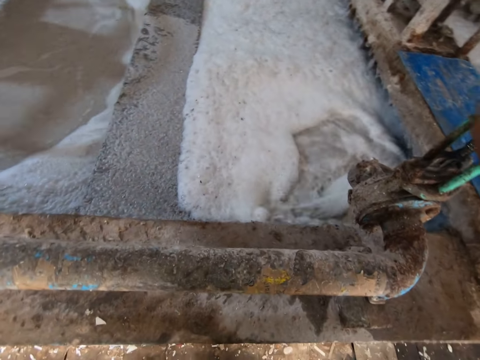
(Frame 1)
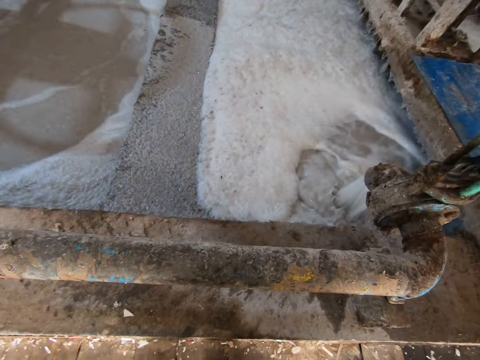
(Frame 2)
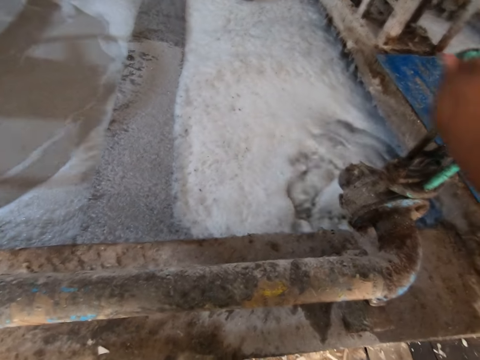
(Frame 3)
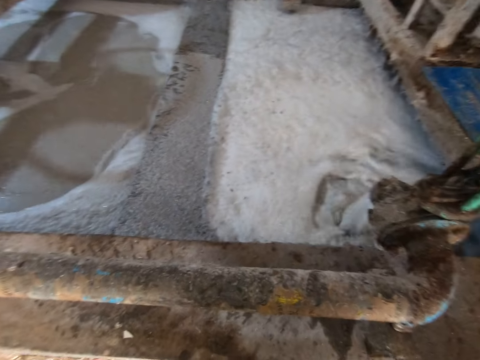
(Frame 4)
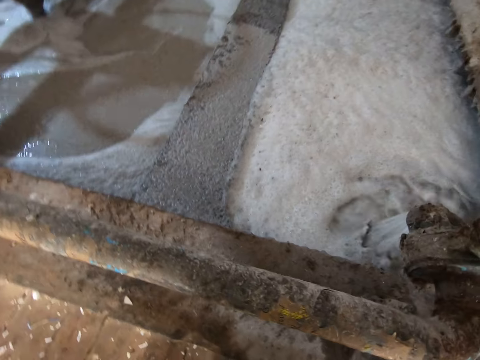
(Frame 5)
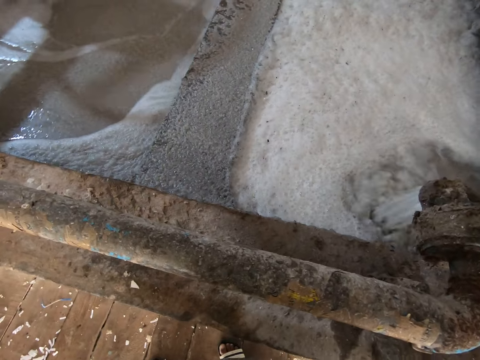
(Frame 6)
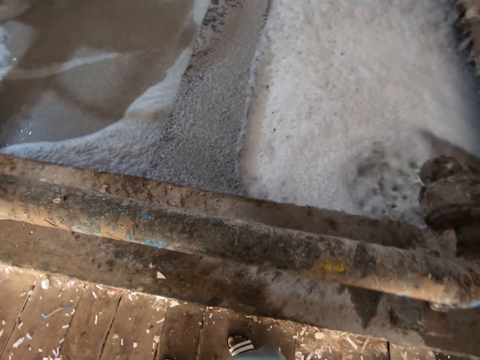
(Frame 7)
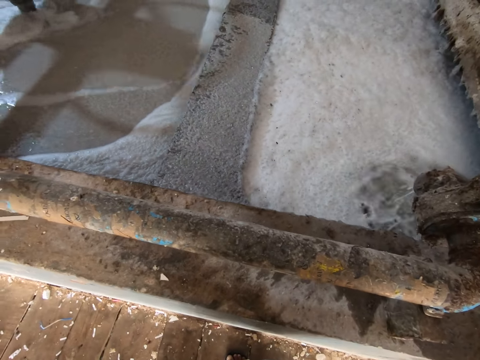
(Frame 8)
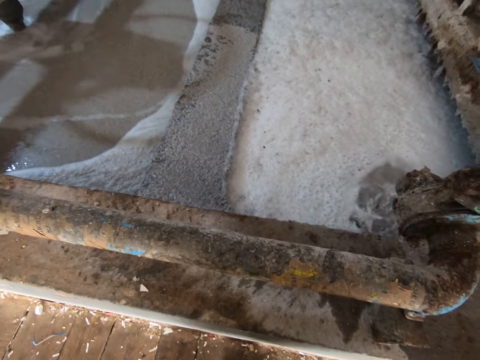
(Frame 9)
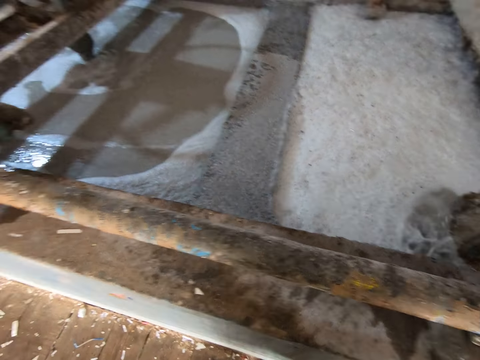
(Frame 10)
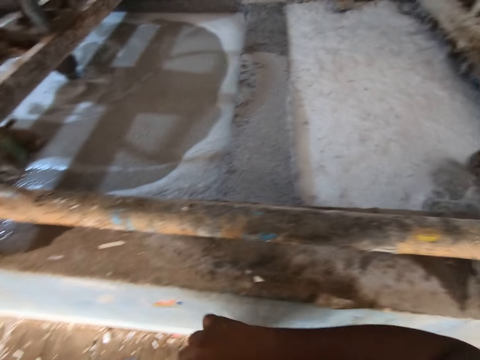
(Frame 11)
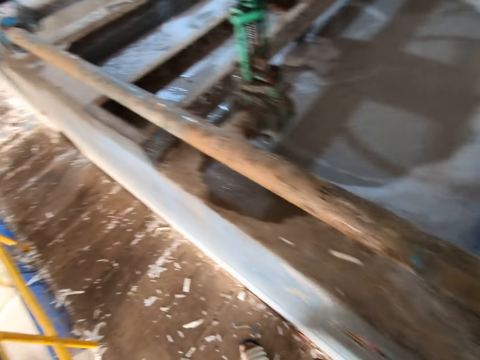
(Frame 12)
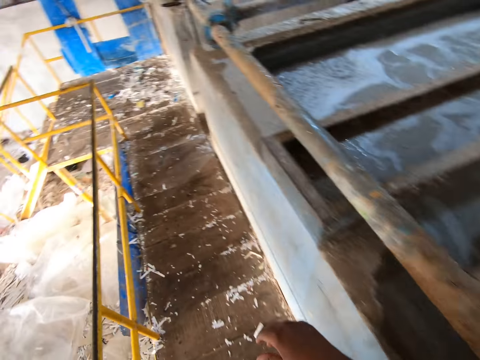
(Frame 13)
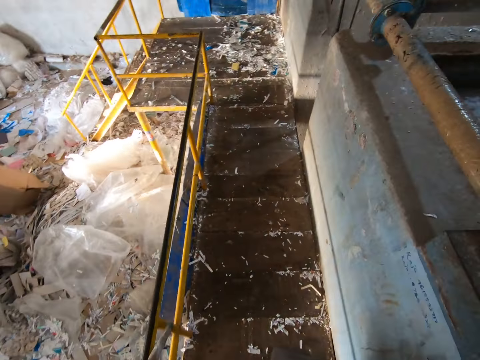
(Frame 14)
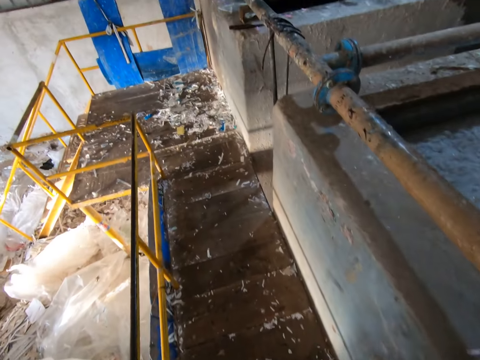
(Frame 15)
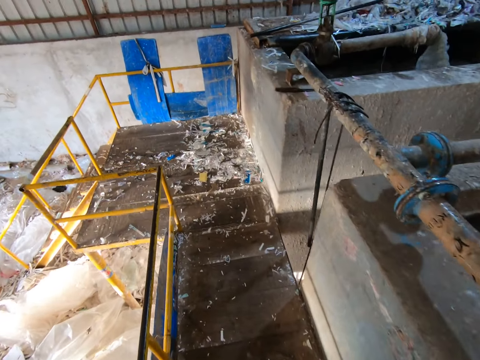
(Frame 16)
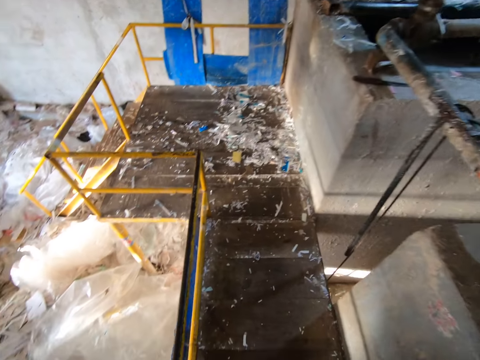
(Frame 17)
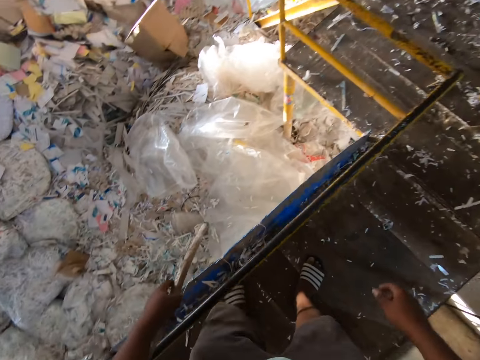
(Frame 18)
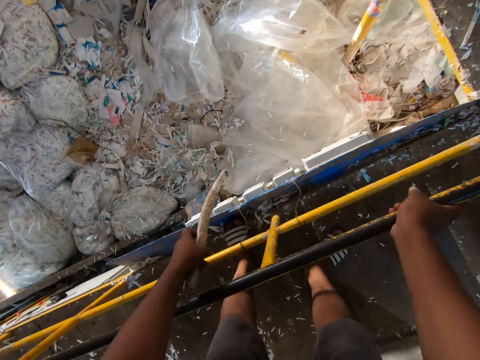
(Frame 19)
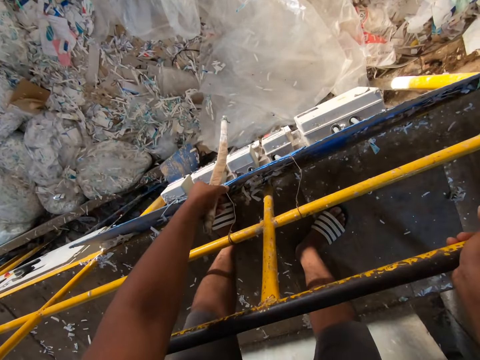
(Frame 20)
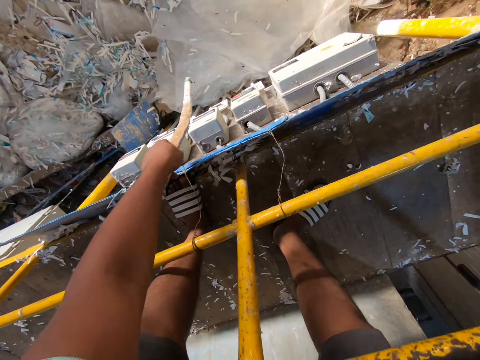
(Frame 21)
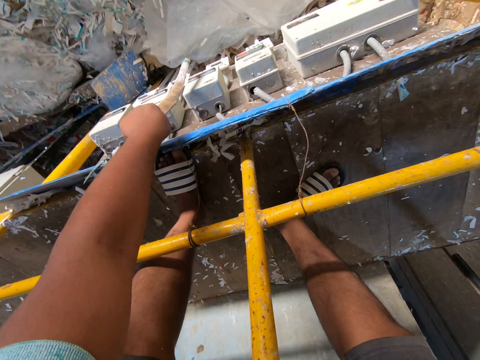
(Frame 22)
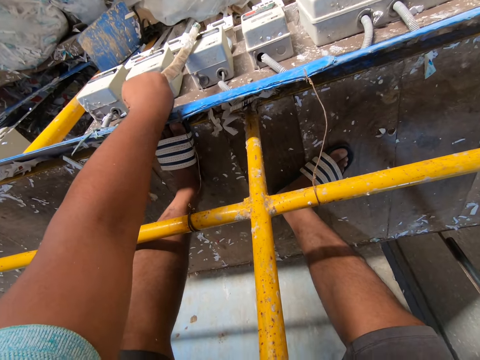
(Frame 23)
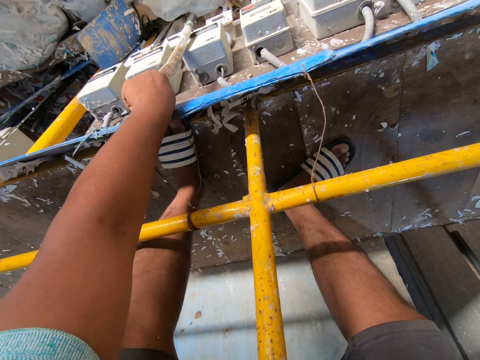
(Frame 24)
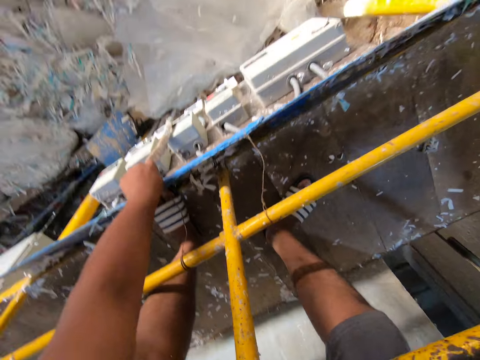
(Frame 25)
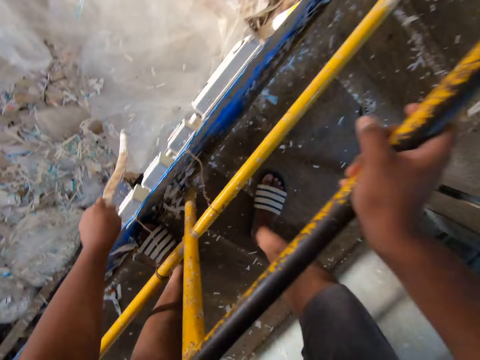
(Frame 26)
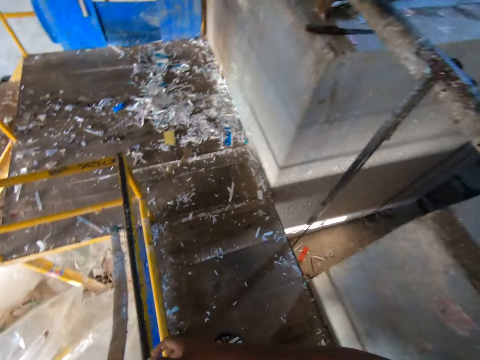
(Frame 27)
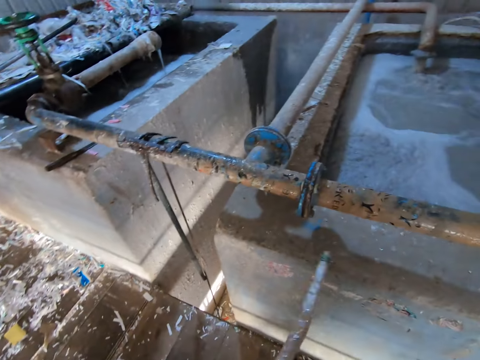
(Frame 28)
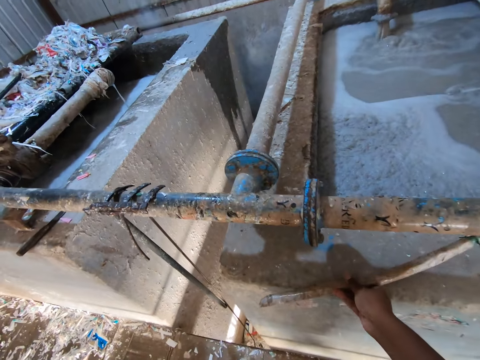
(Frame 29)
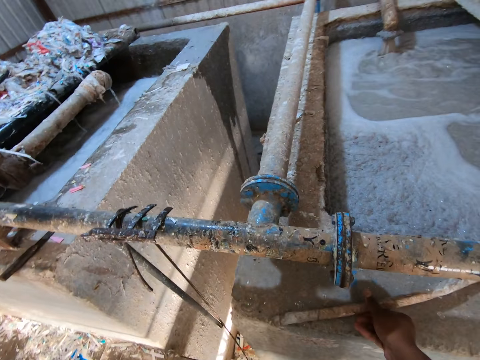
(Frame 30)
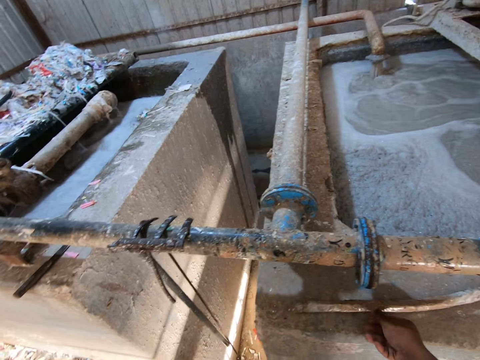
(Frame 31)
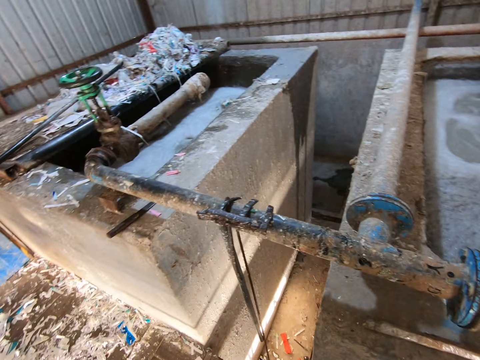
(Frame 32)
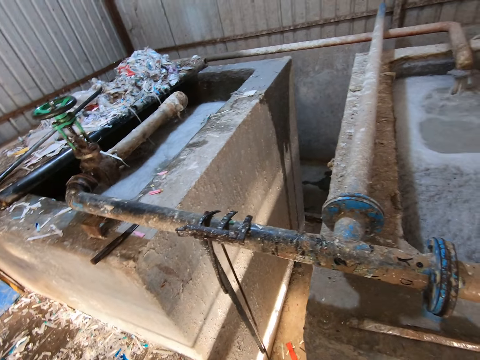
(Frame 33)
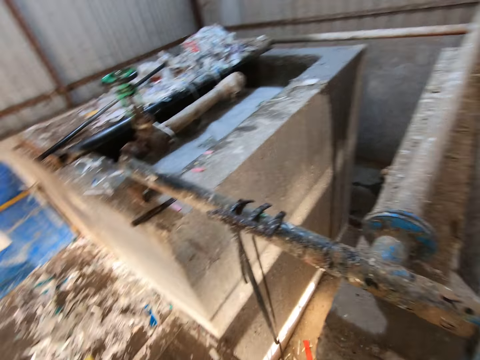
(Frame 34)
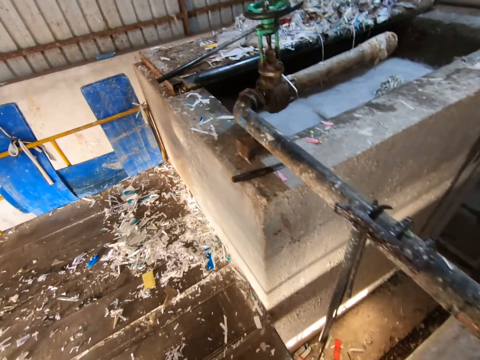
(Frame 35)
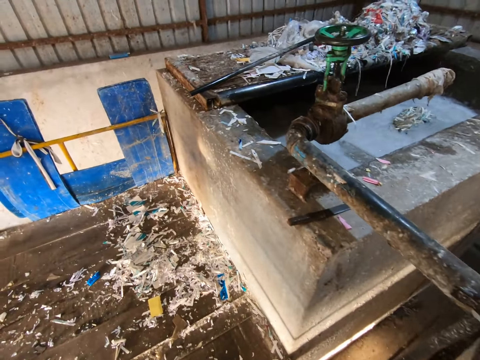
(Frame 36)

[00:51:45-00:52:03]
The camera wearer walks around. He places his right hand on the handrail. He touches a cut-out with the stick in his left hand. He passes the stick to his right hand with his left hand. He drops the stick on a pavement with his right hand.

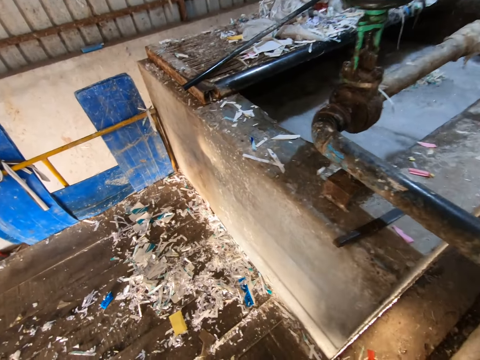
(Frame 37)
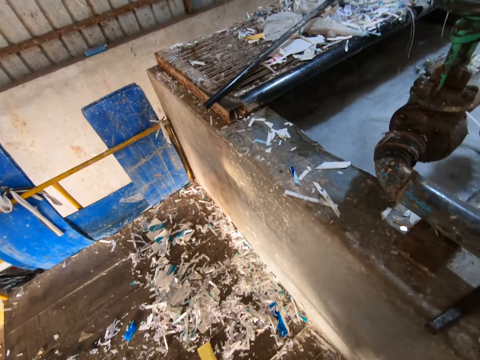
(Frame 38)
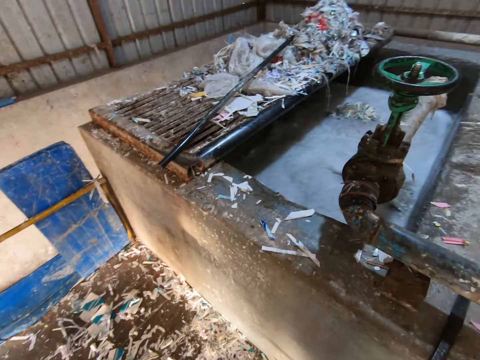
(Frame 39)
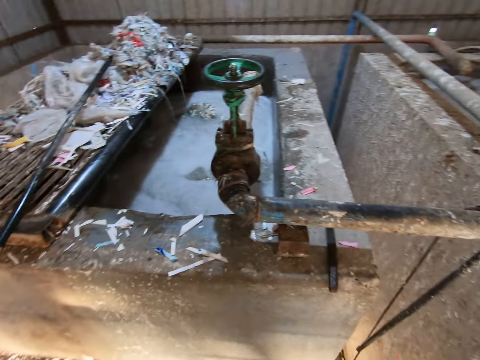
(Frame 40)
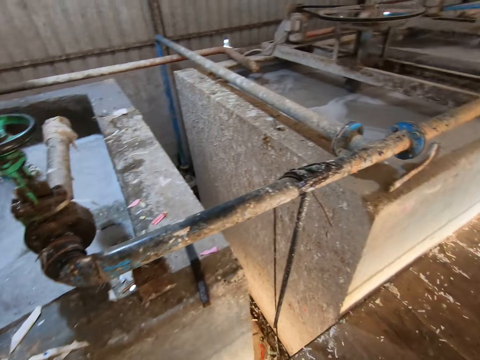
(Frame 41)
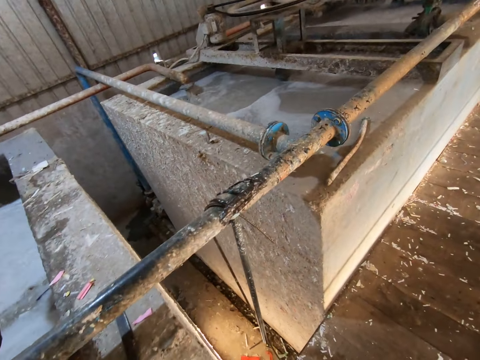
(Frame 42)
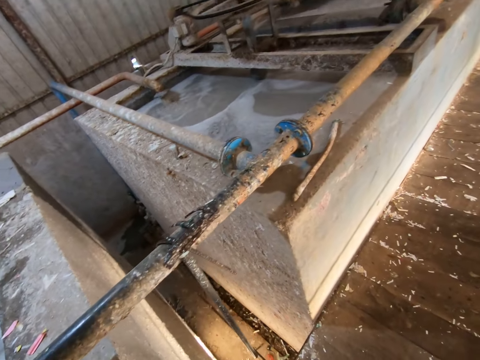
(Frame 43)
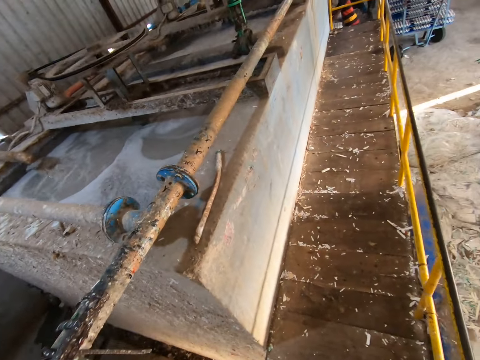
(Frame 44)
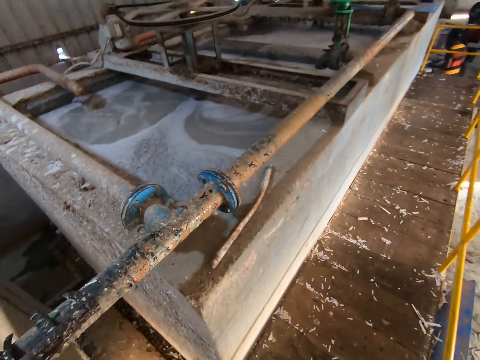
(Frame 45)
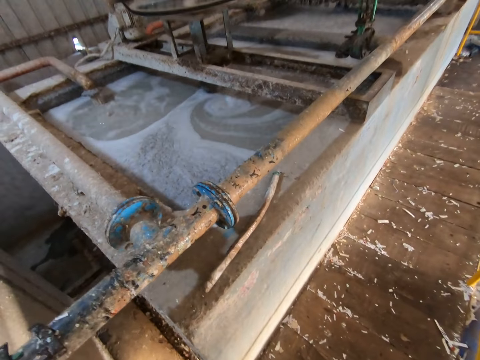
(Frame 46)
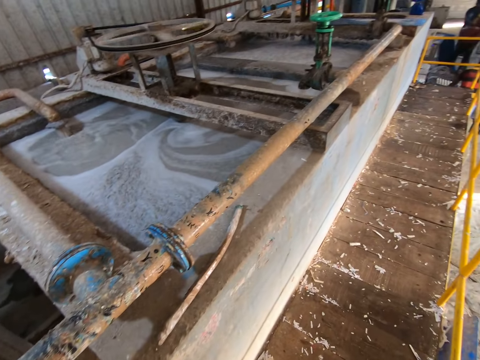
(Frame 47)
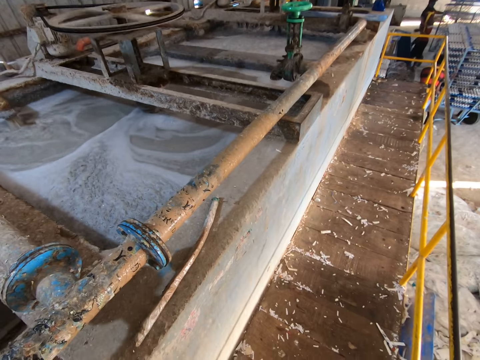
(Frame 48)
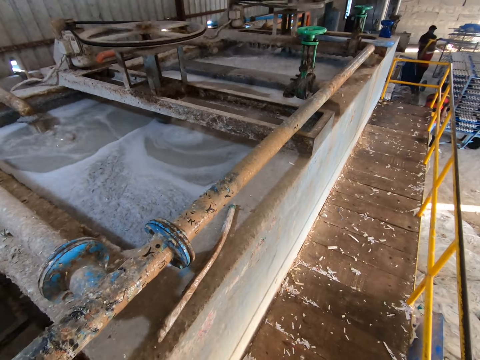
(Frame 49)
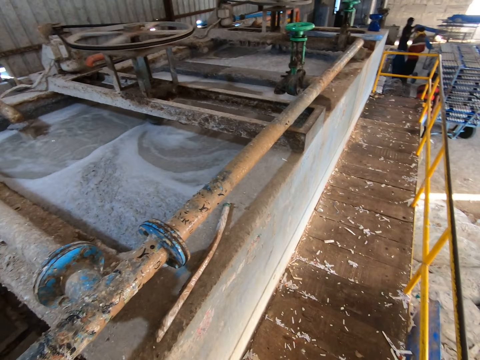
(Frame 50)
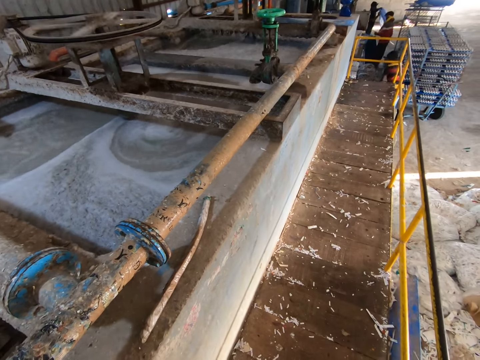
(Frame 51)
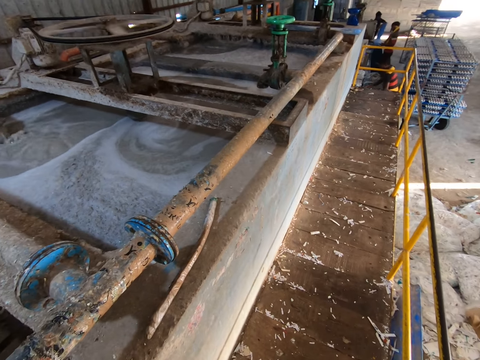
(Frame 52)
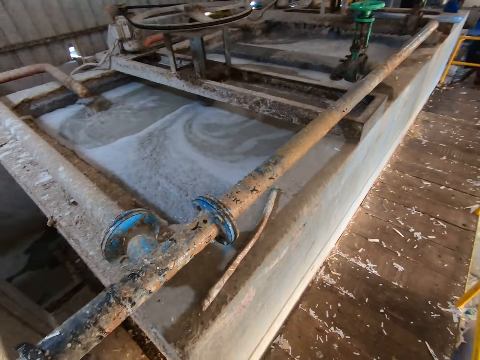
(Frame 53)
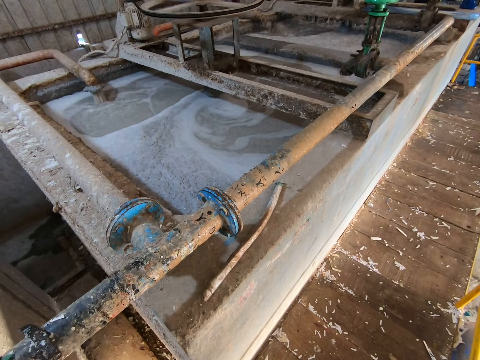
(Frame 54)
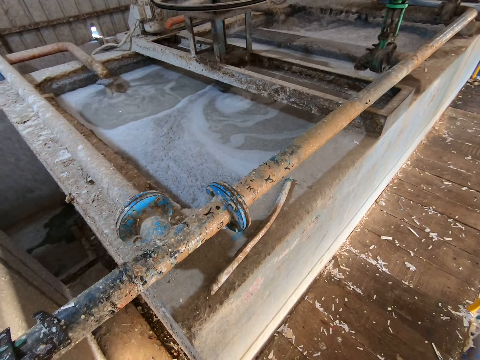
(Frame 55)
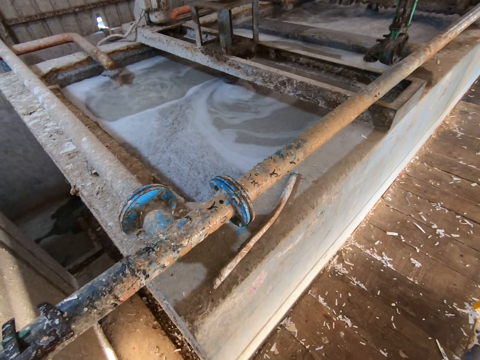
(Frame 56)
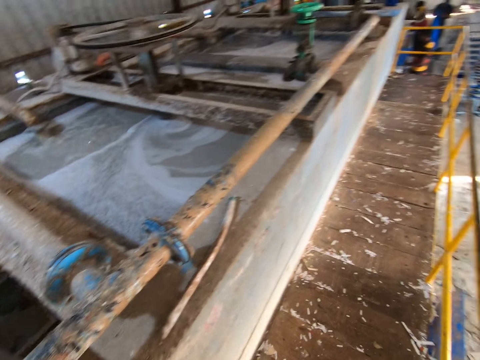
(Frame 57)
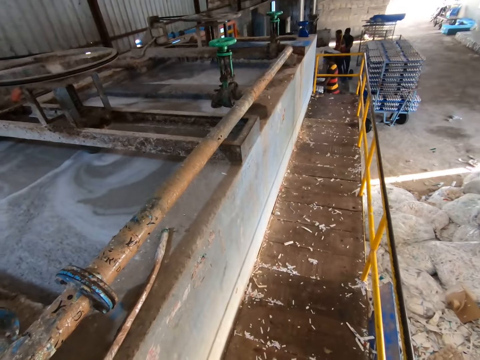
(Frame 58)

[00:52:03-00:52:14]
The camera wearer looks around. The man carries the plank with egg crates with both hands.
